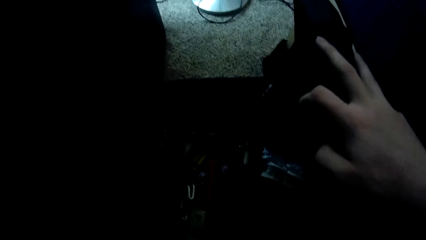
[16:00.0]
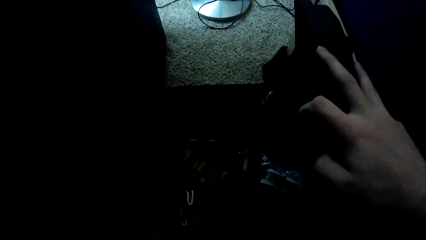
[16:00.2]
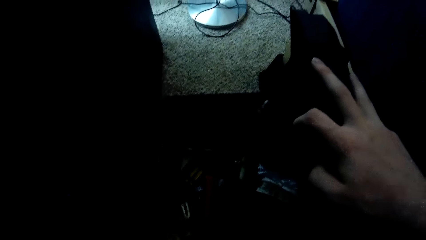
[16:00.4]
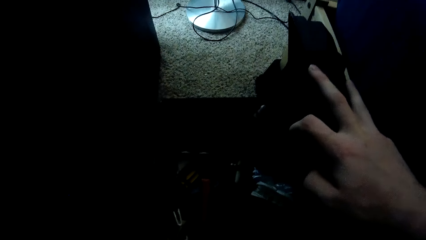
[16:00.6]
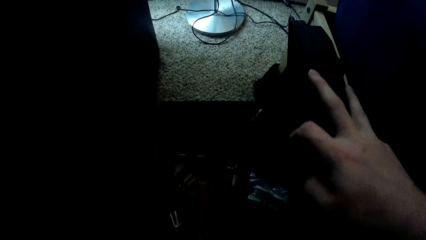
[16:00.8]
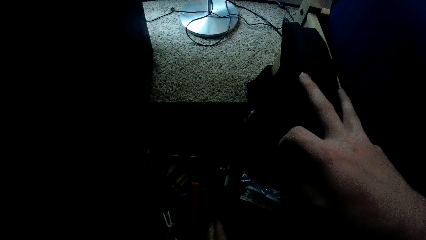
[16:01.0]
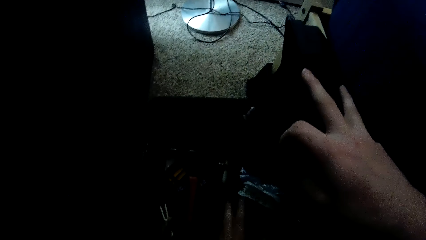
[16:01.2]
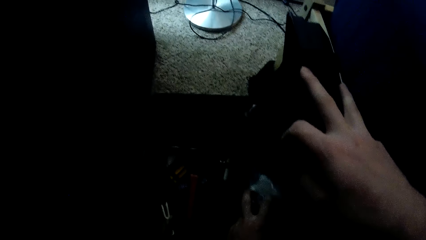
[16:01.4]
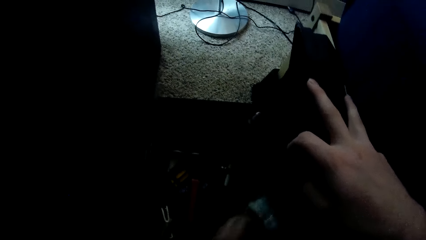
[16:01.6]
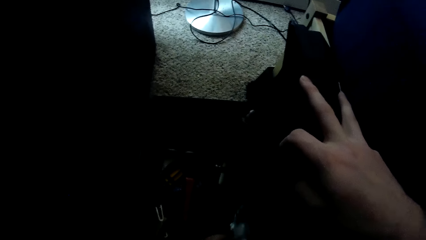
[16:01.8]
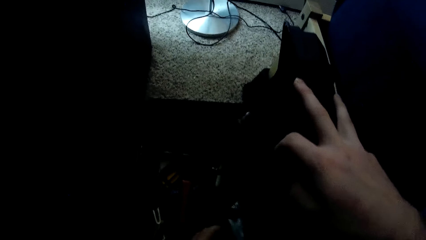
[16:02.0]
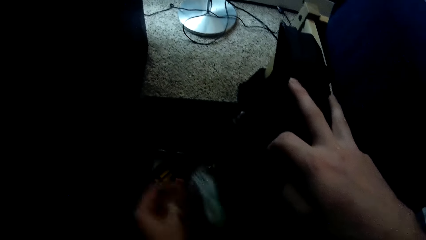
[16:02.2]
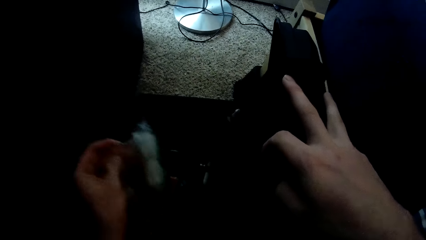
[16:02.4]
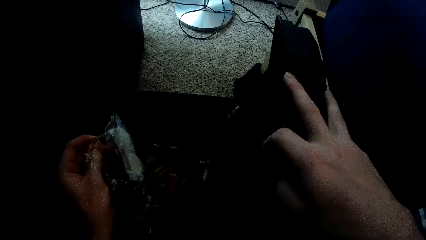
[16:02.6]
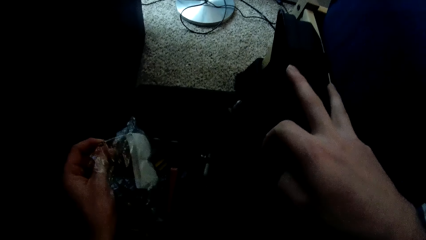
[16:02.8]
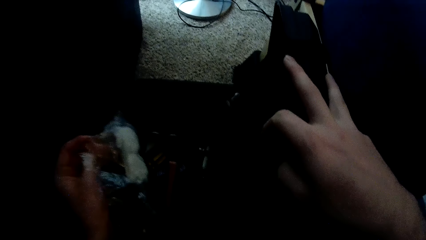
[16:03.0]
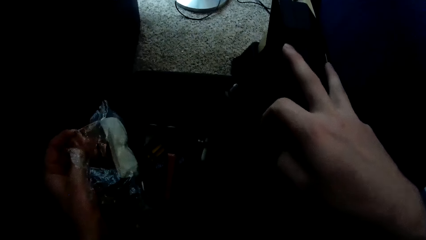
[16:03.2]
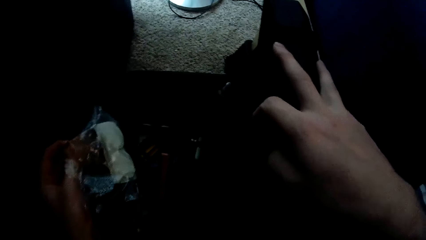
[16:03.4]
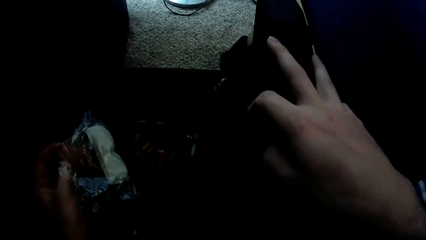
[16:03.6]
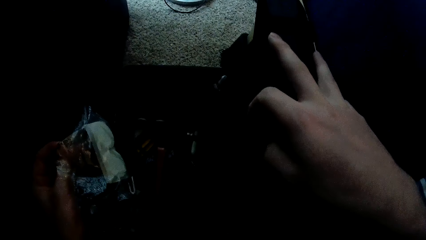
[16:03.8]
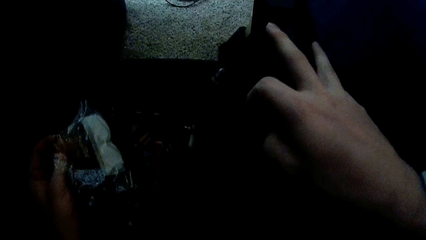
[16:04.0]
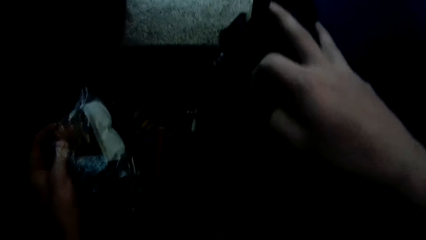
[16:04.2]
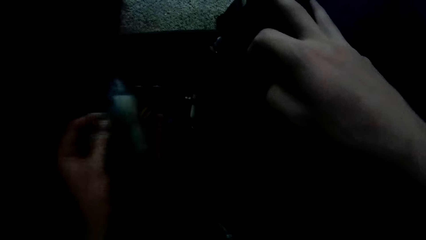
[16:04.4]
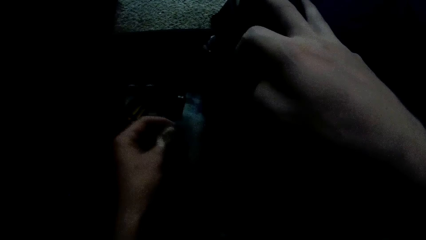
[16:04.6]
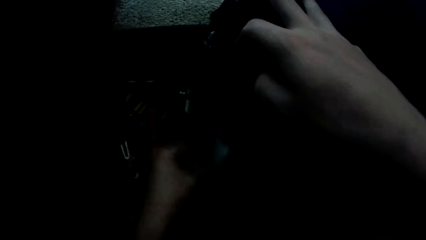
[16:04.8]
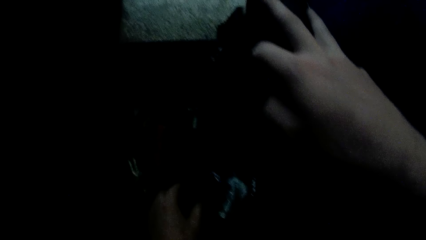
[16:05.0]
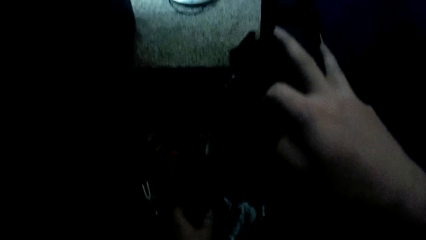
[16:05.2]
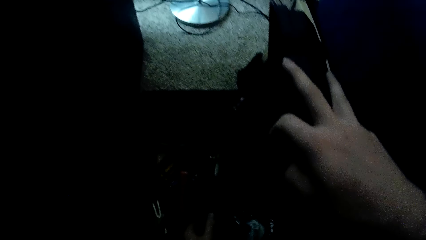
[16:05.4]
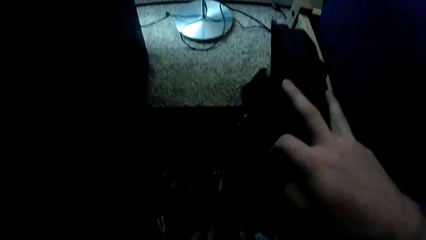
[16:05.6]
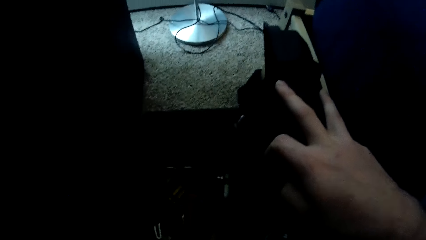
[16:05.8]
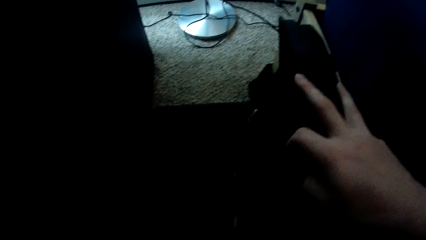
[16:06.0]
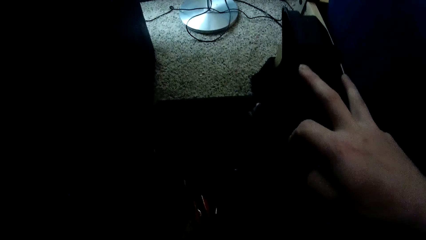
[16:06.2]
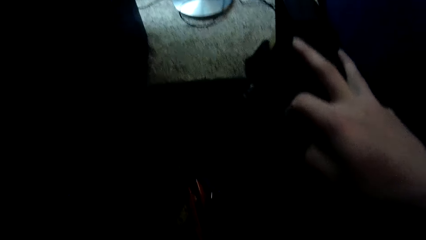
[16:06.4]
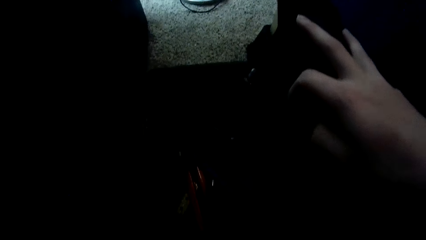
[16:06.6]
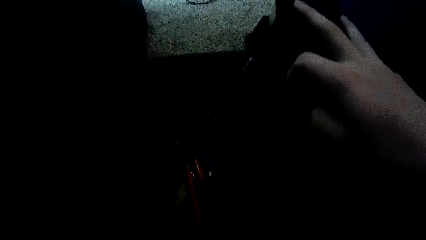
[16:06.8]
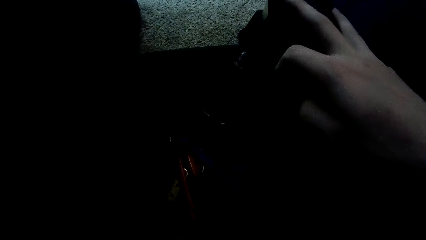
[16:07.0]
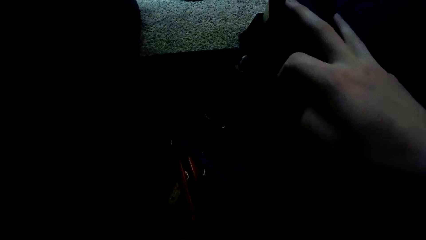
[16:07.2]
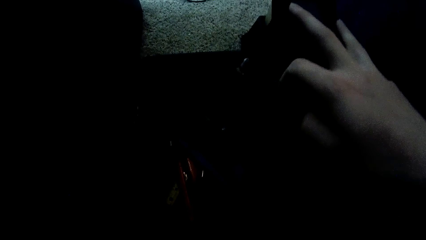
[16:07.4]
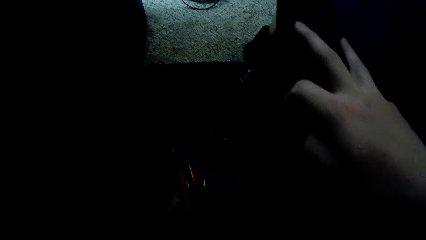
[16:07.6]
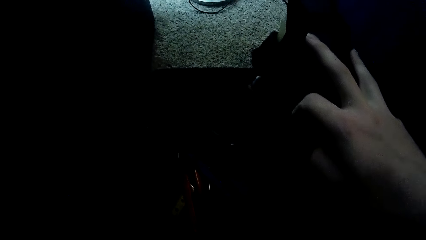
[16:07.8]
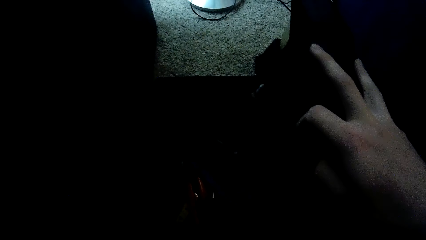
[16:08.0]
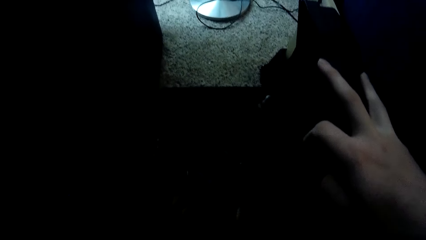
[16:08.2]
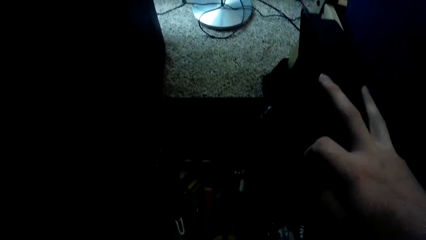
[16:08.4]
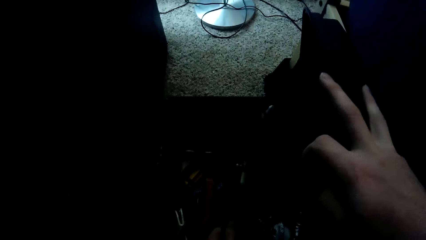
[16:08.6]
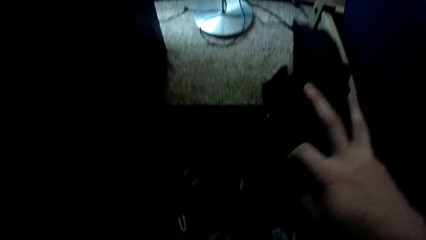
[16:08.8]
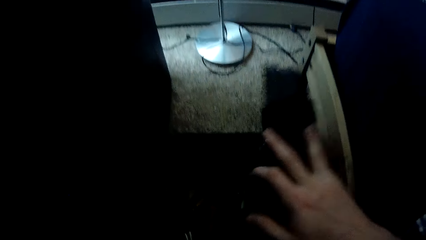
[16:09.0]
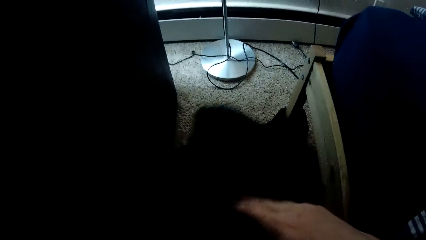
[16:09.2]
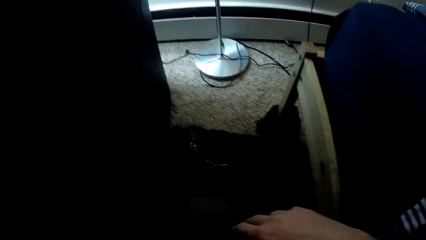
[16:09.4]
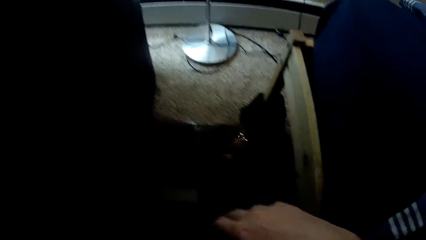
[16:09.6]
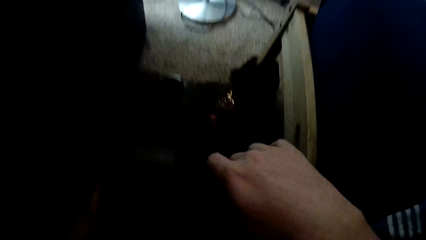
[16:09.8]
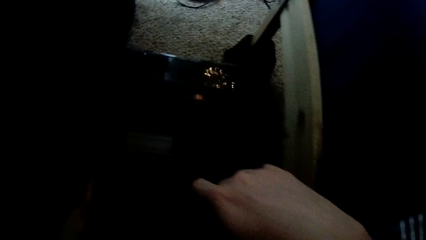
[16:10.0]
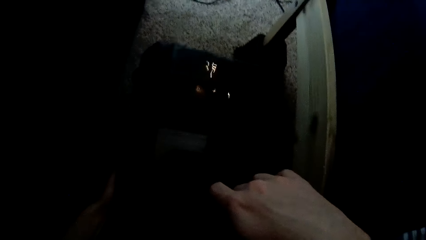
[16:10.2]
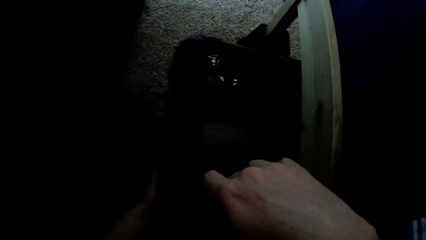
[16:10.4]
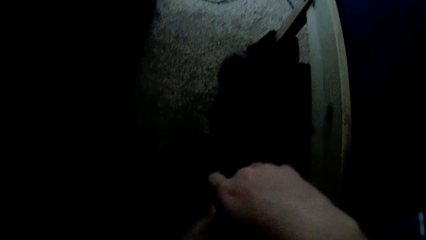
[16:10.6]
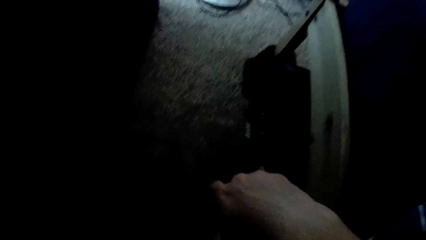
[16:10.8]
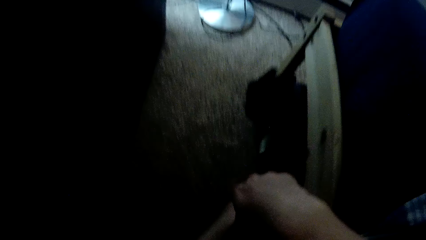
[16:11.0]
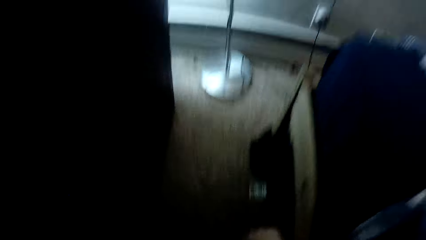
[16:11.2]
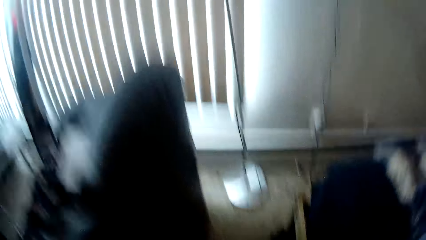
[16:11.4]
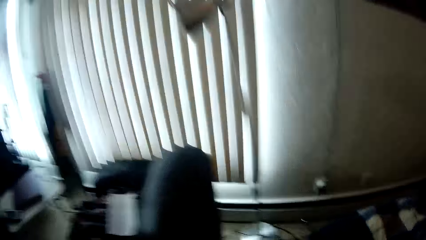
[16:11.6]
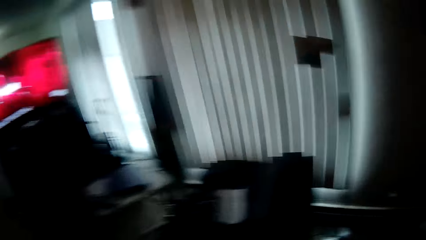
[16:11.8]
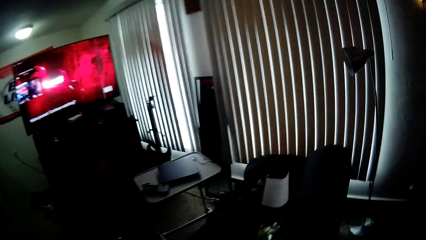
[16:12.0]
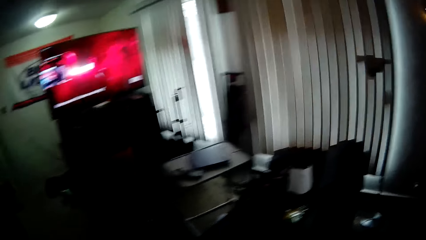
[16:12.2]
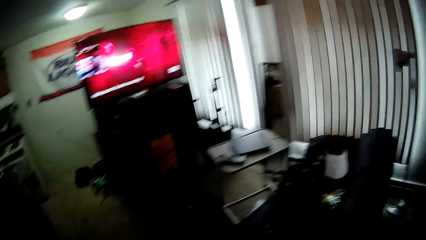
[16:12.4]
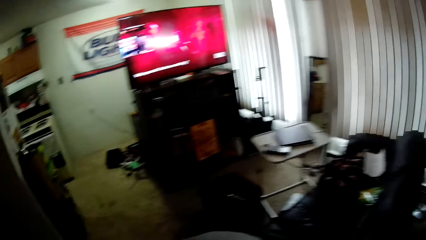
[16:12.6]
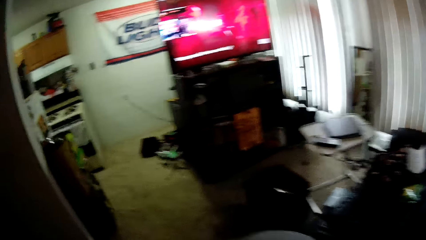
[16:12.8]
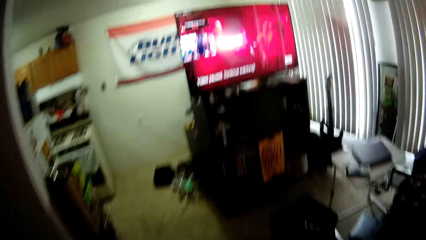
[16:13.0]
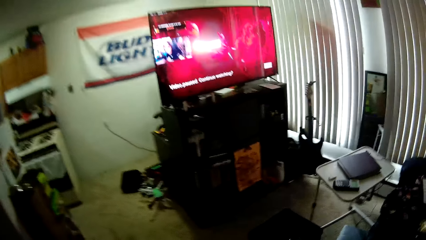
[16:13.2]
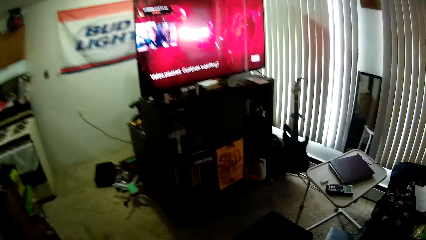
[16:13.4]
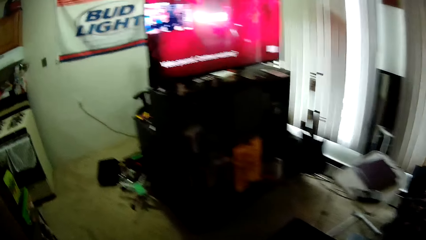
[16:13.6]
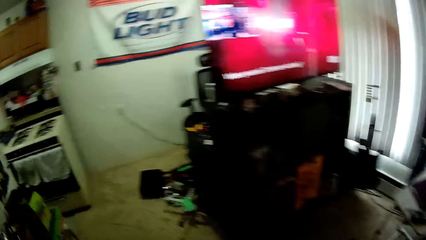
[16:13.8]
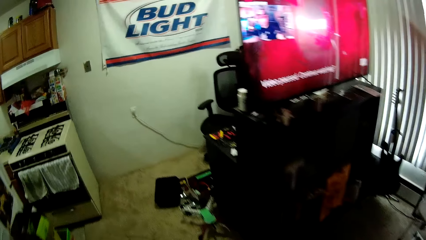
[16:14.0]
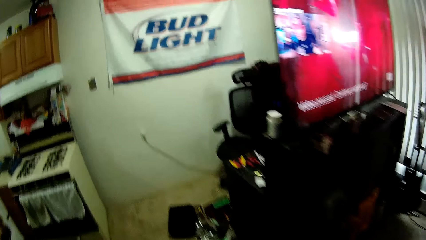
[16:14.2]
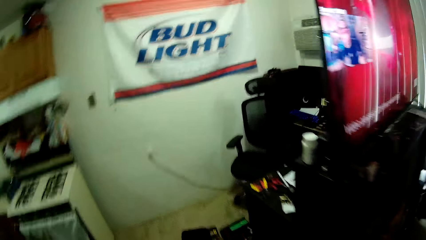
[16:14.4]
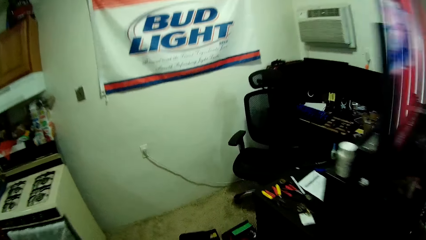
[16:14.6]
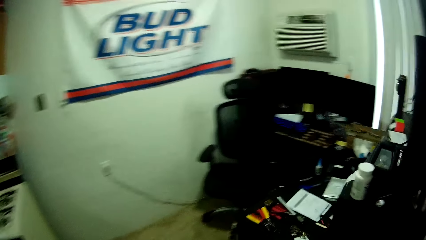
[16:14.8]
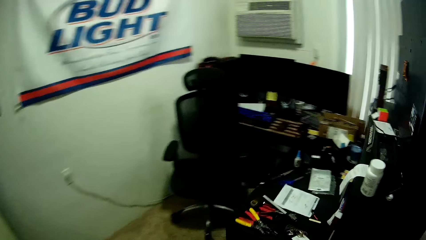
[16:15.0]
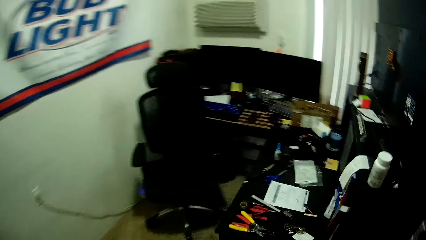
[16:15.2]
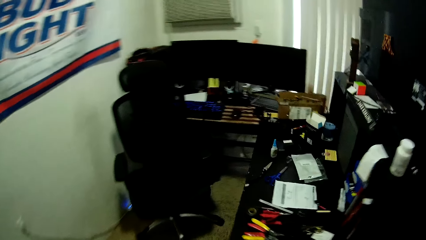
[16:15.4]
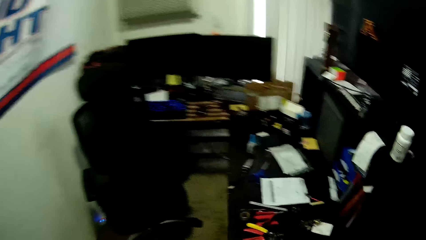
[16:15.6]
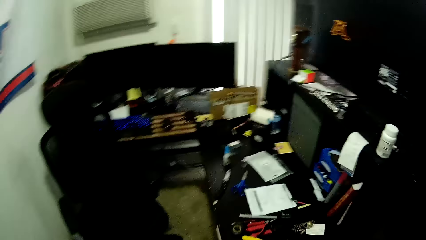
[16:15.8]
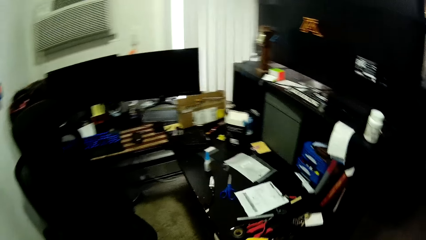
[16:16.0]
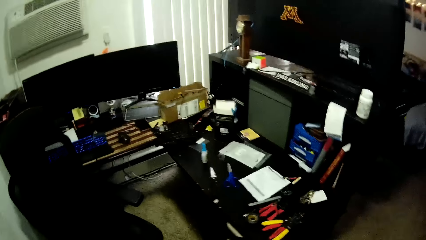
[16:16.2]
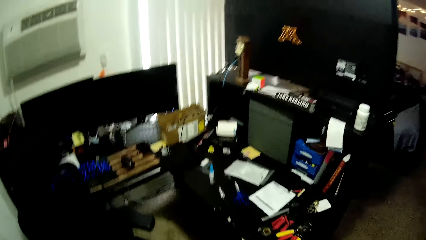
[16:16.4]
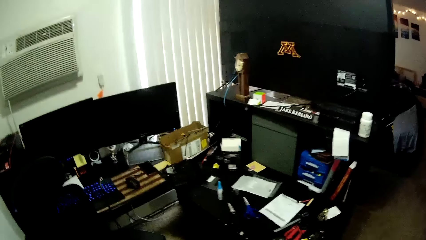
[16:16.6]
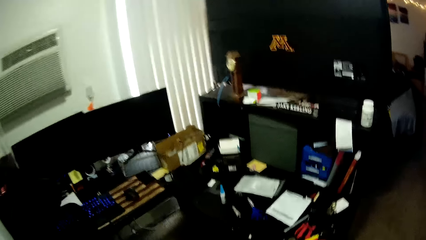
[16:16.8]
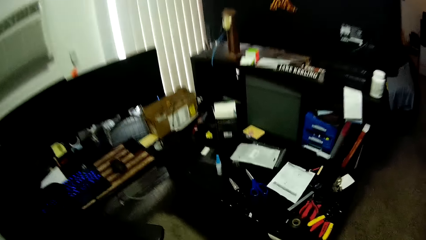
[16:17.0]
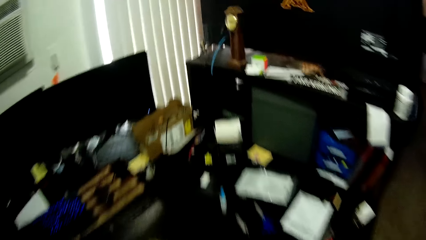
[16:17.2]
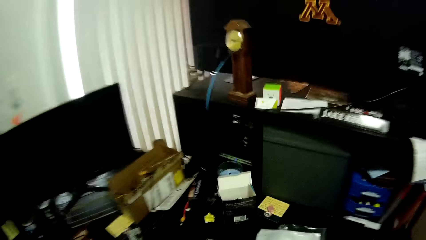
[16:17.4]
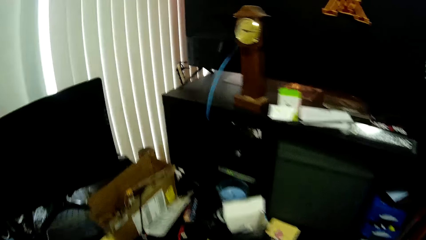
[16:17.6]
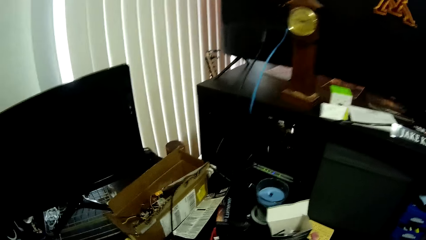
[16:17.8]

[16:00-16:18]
The camera wearer takes out a nylon from the bag on the floor with his left hand. He touches a polythene bag. He closes the bag on the floor with his right hand and pushes the bag under the bed.
